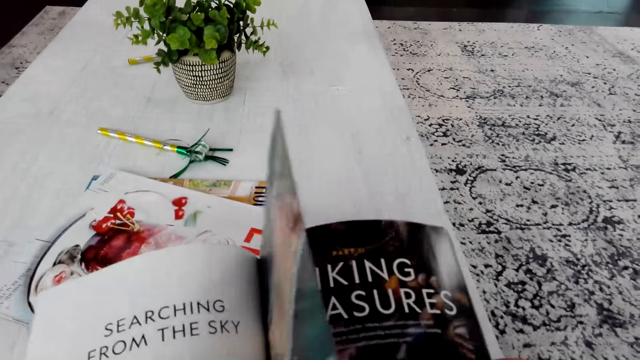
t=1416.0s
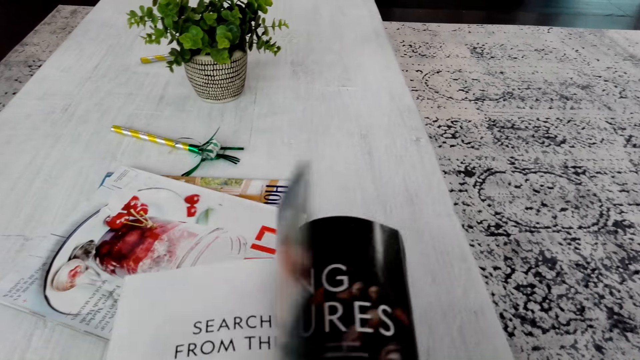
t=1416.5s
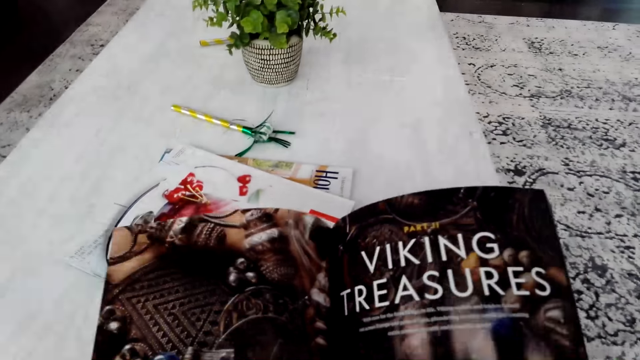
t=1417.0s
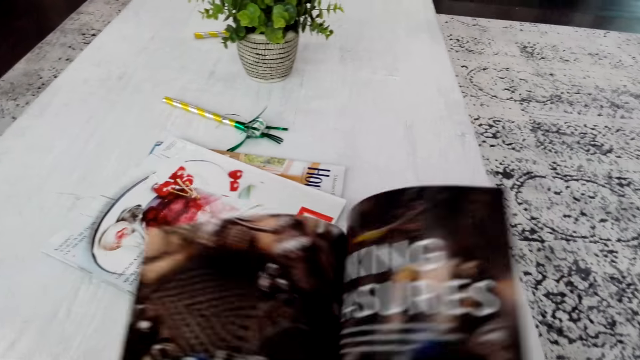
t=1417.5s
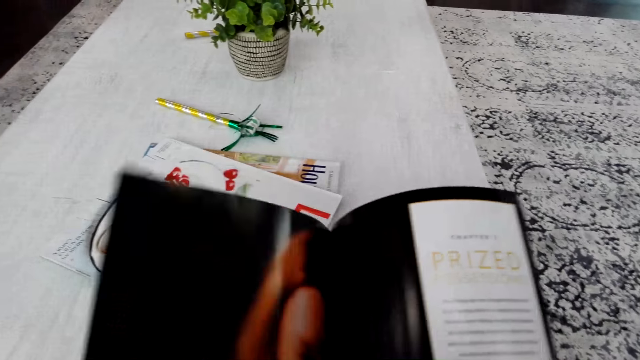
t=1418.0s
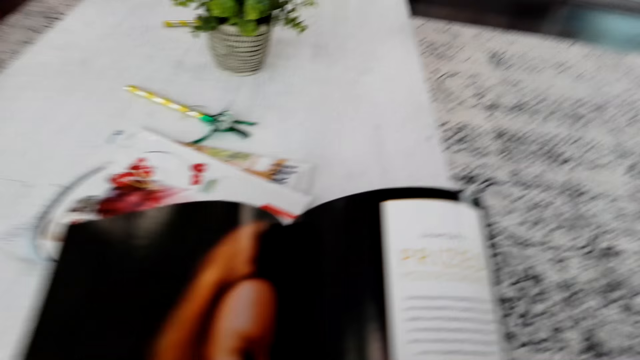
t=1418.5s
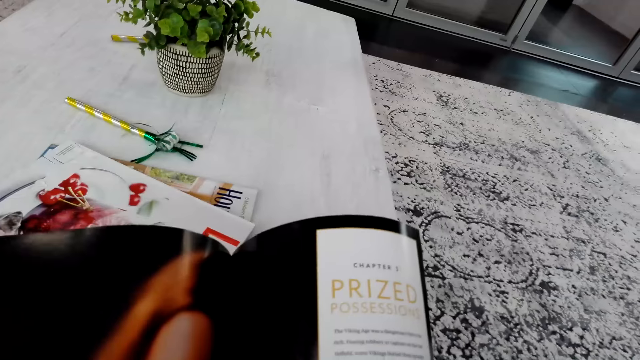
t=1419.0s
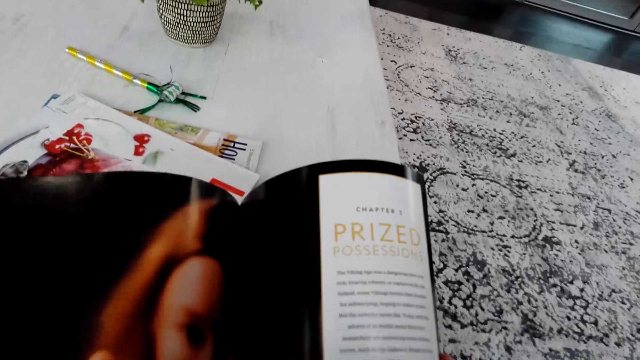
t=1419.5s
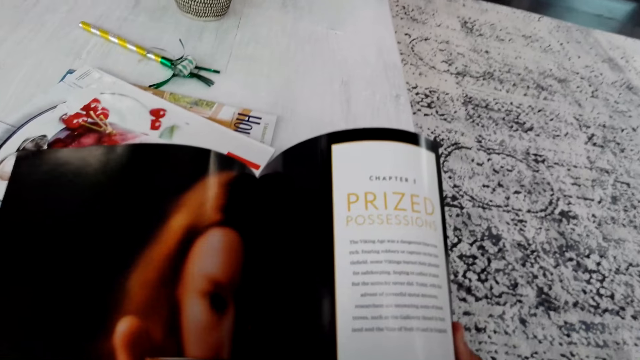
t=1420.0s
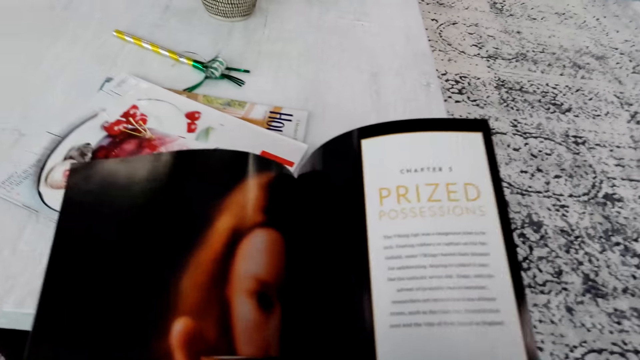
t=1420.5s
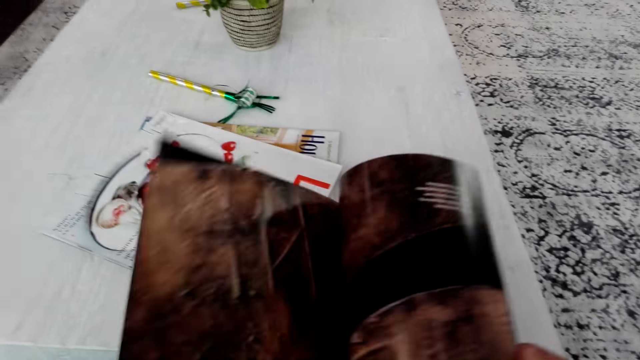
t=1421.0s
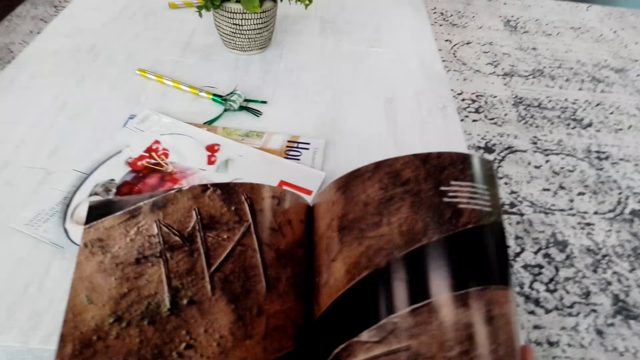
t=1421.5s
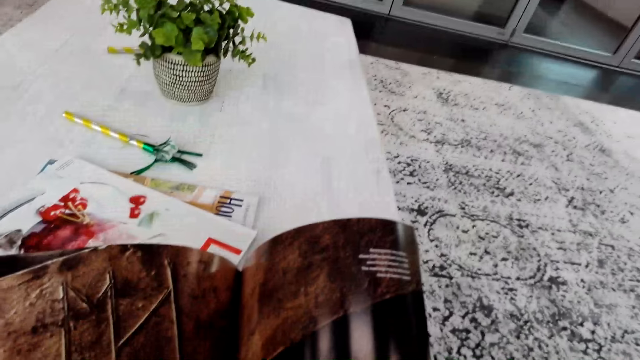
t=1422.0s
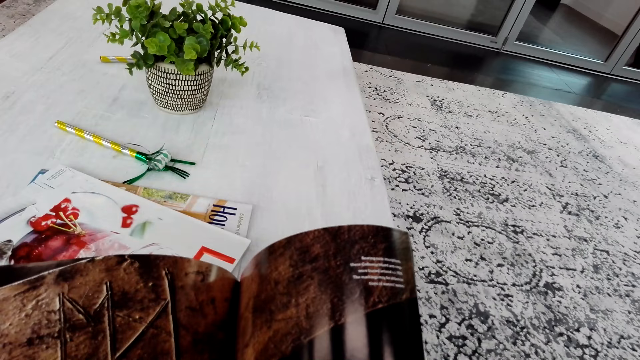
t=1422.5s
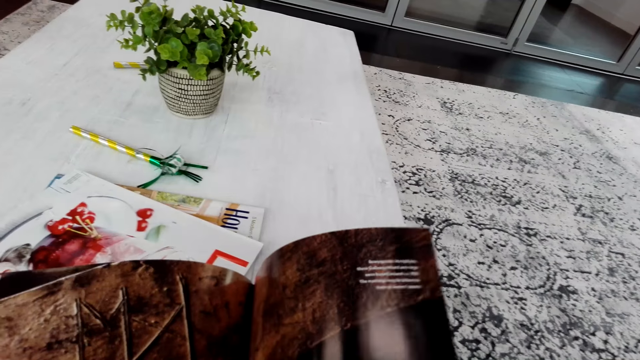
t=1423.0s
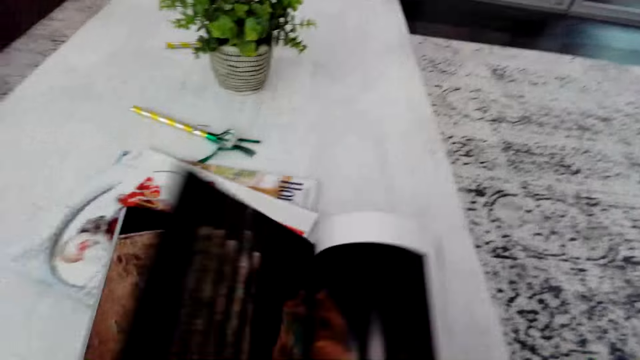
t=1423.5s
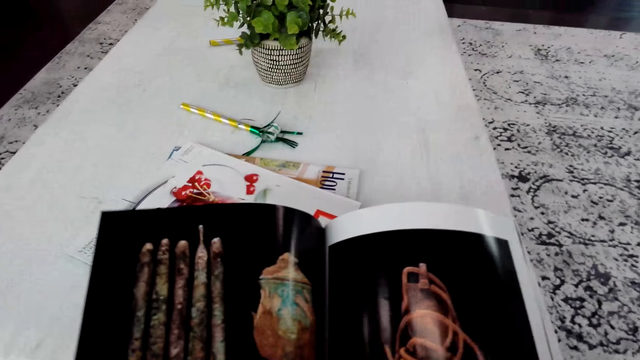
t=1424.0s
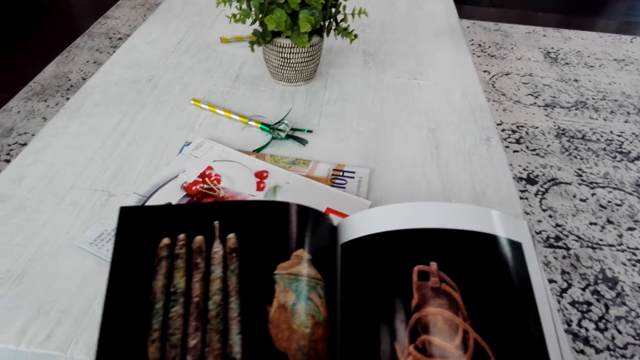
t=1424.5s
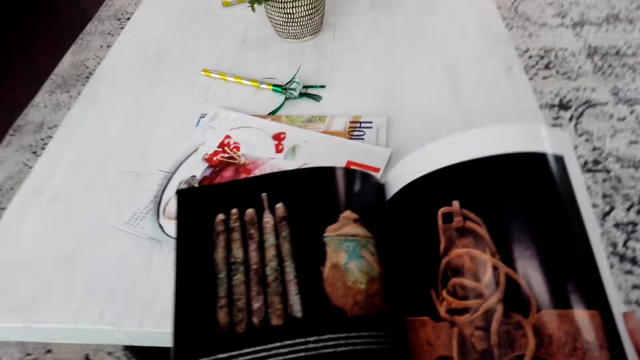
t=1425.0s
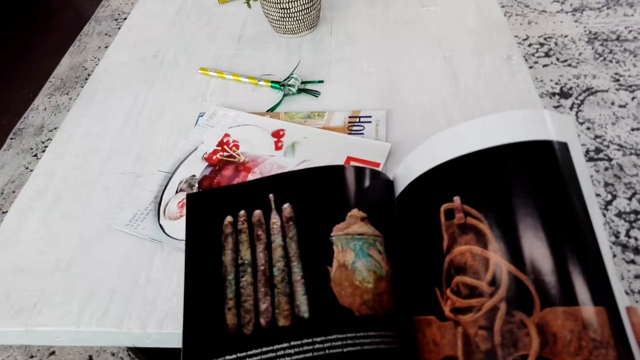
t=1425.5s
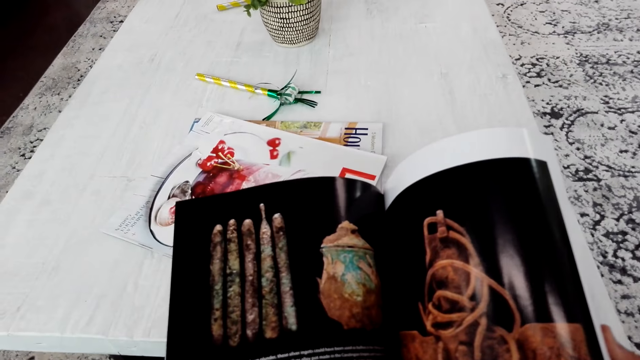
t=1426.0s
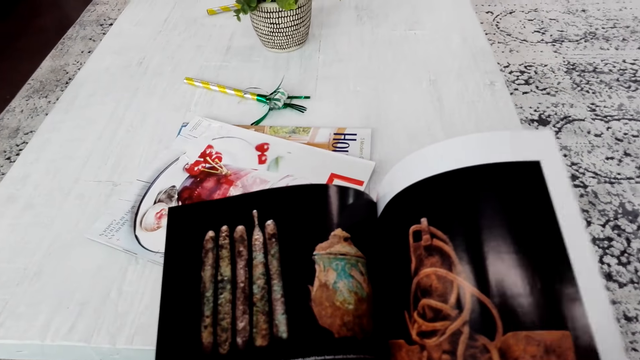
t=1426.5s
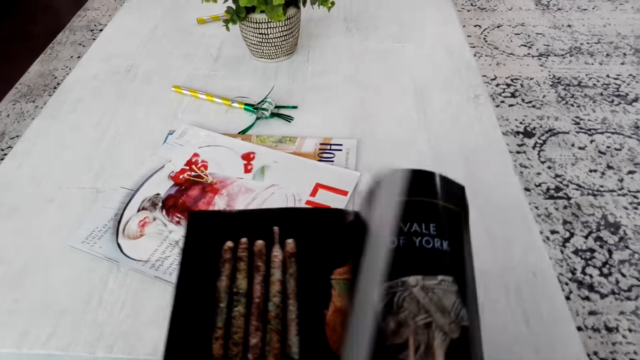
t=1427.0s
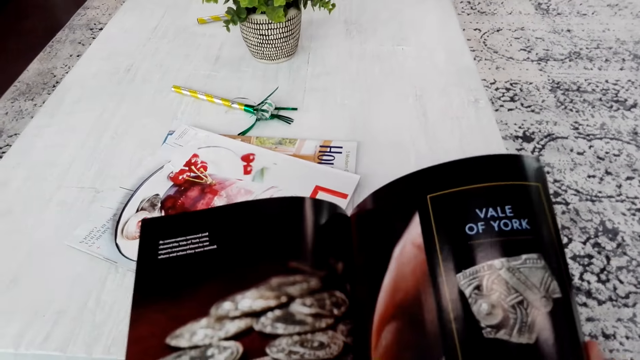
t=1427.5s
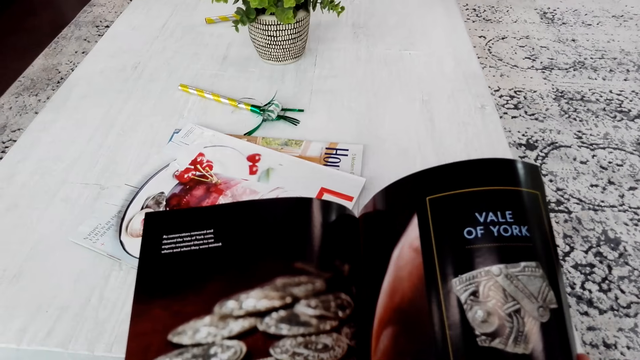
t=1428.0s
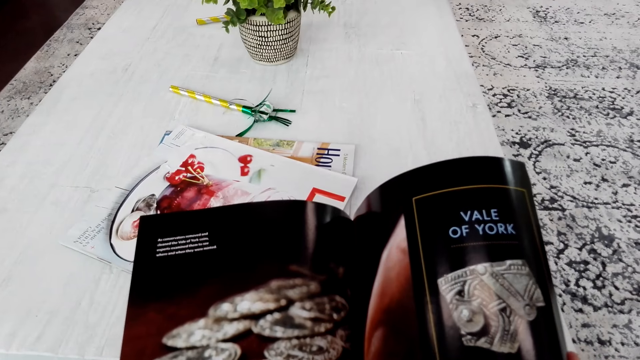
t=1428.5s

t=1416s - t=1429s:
The camera wearer opens a page in the book. They turn another page in the book. They read the book. They turn a page in the book. They look at the book. They open a page in the book. They look at the book. They turn a page in the book.

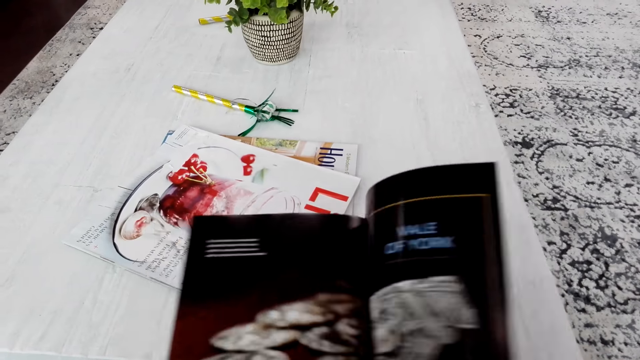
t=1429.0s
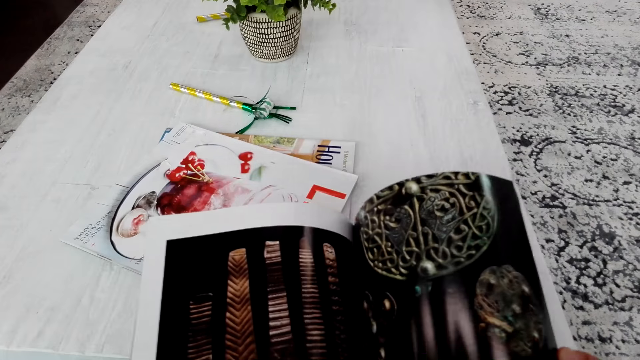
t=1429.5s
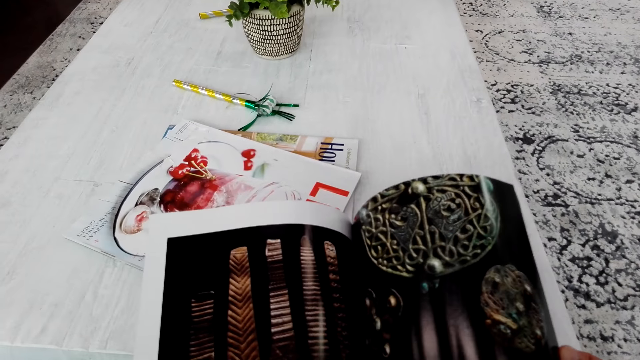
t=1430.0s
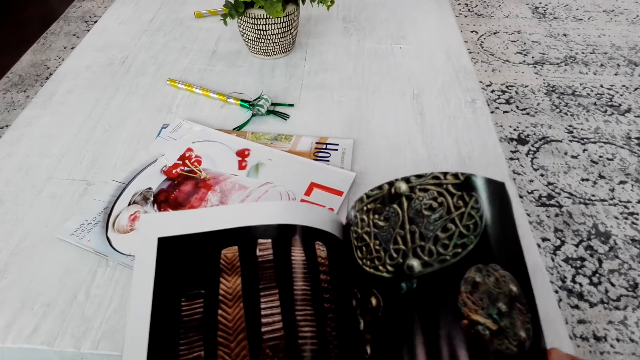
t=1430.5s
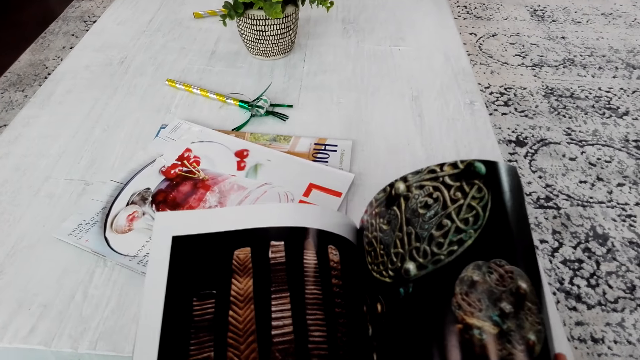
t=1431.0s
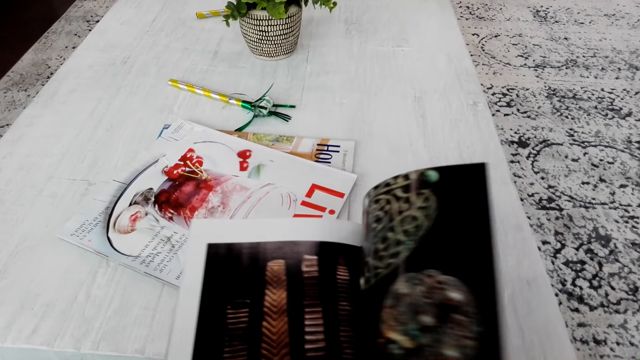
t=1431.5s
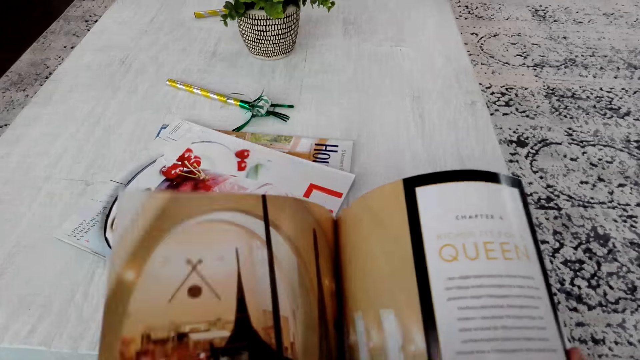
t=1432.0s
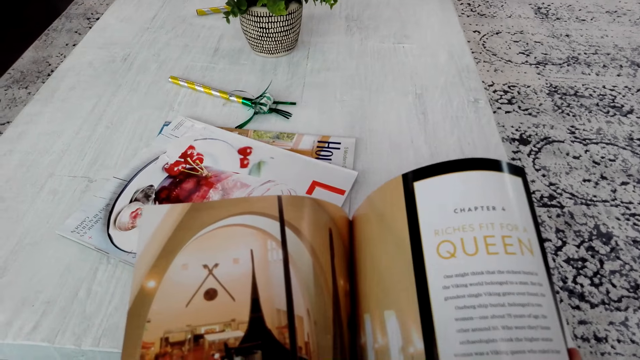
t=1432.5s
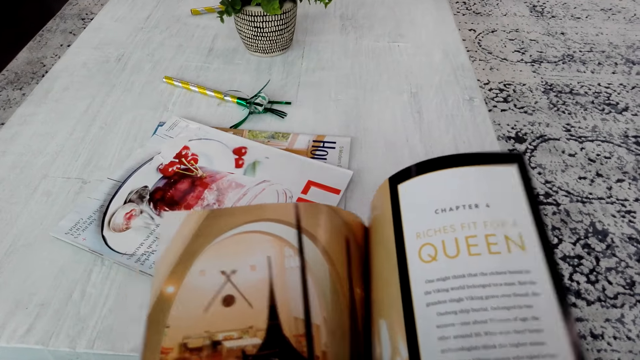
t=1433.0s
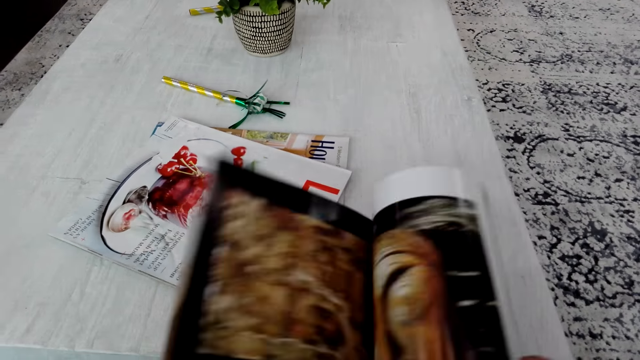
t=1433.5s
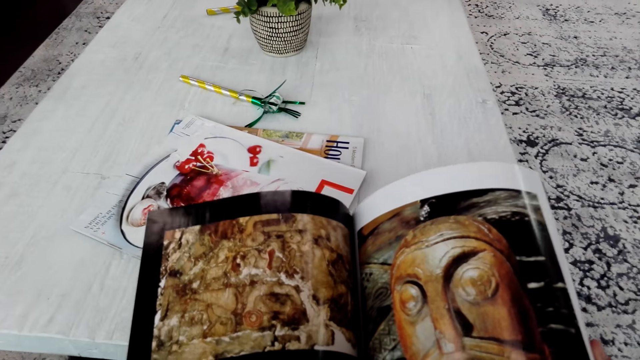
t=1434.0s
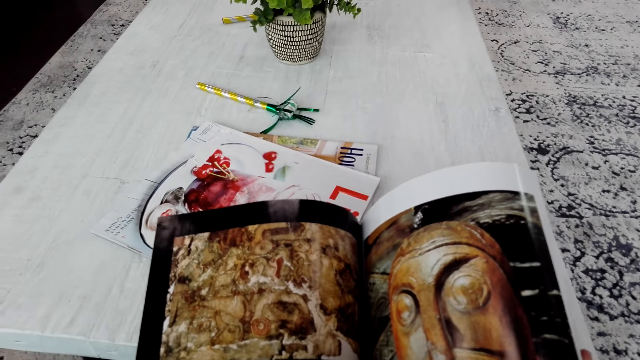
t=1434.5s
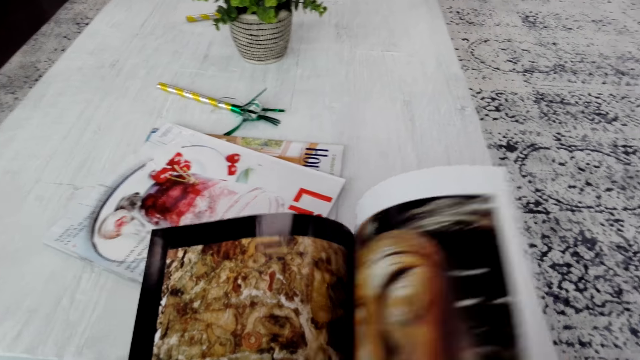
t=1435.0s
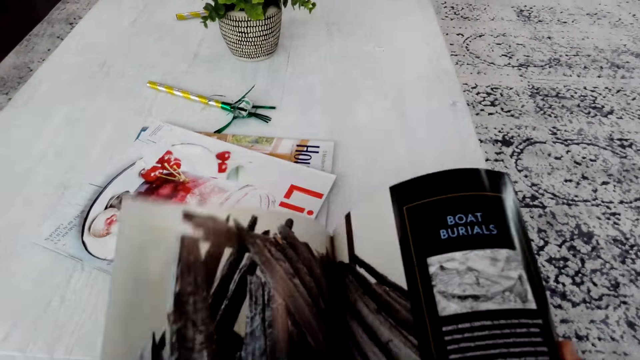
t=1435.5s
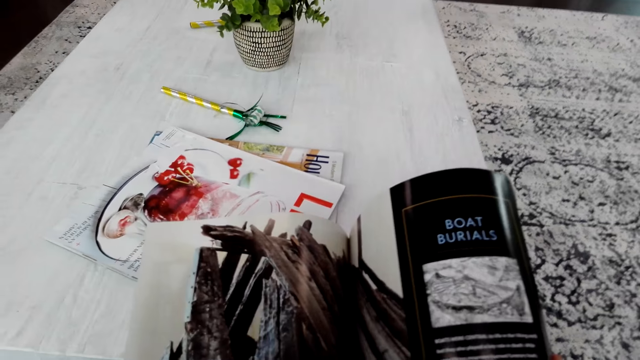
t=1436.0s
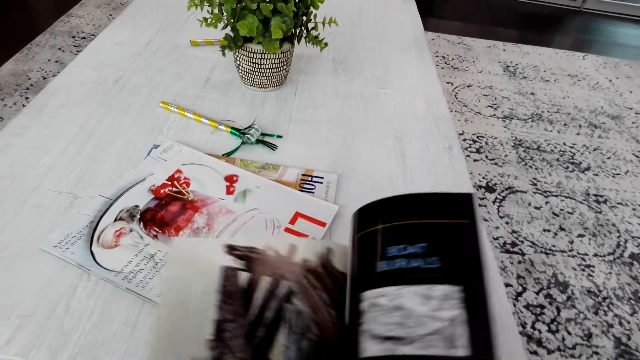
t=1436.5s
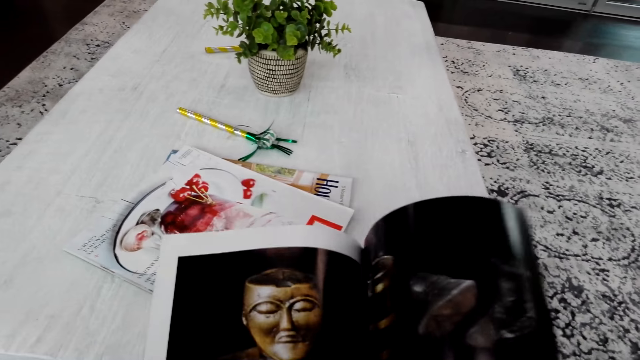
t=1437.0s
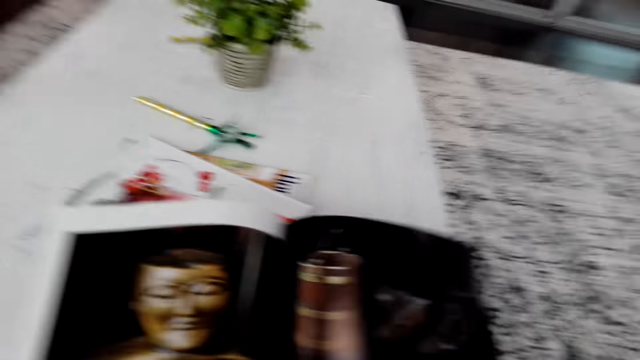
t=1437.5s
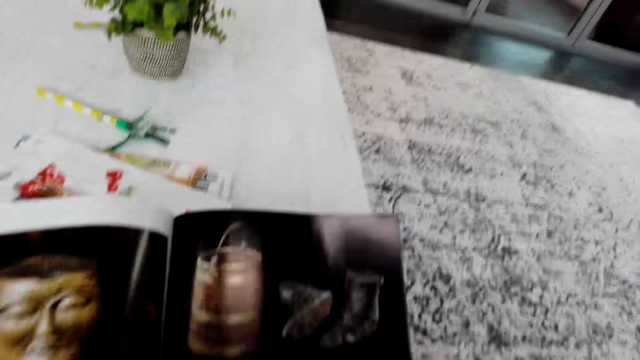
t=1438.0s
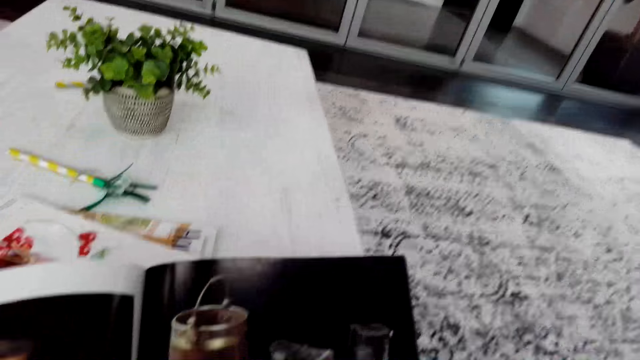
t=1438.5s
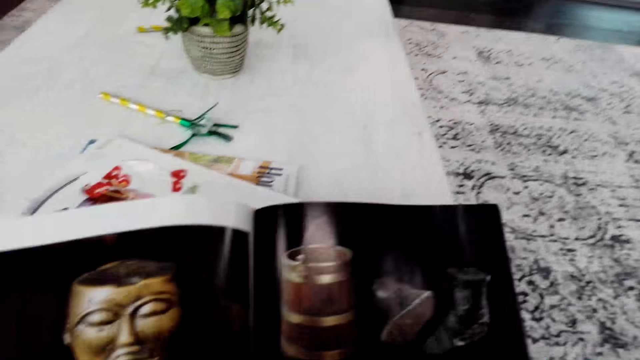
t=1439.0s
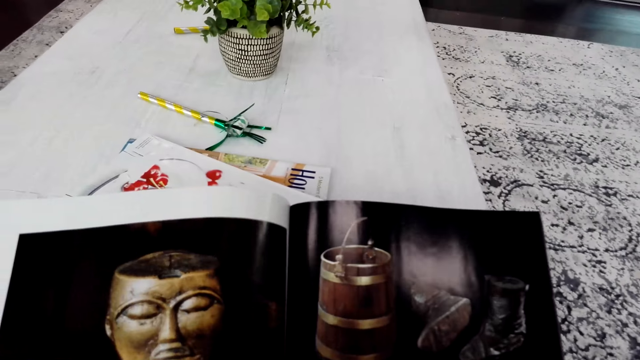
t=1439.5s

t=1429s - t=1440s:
The camera wearer turns another page in the book. They look at the book. They turn a page in the book. They turn another page in the book. They look at the book. They turn another page in the book. They look at the book. They turn a page in the book. They look at the book.
